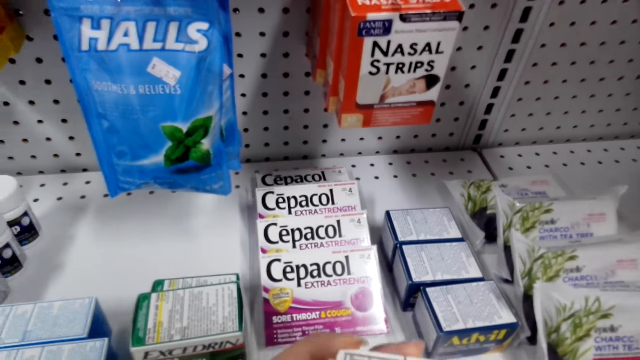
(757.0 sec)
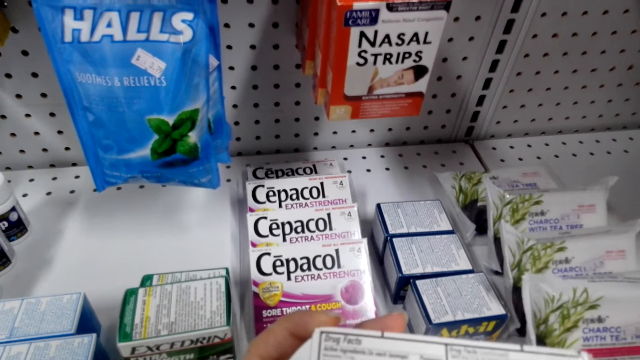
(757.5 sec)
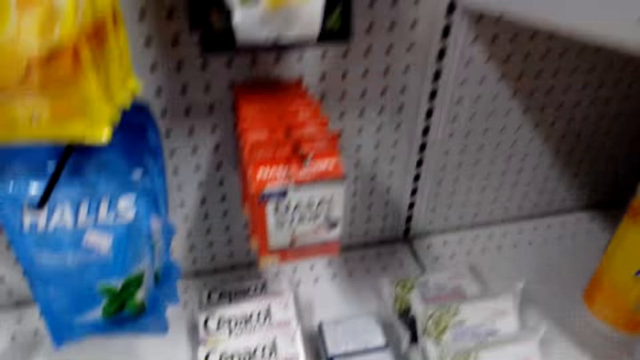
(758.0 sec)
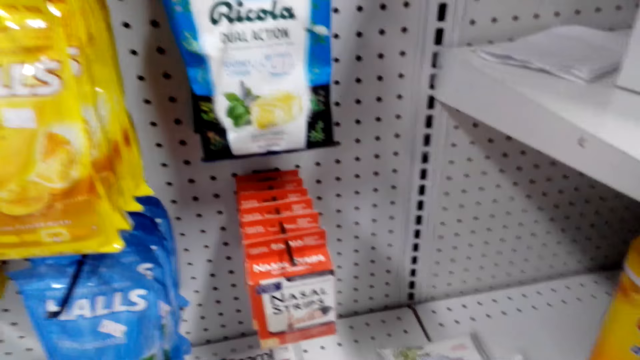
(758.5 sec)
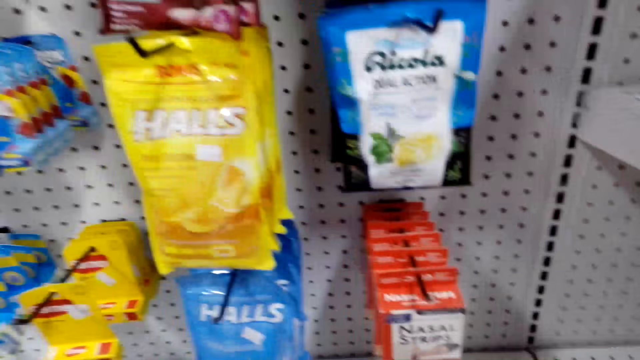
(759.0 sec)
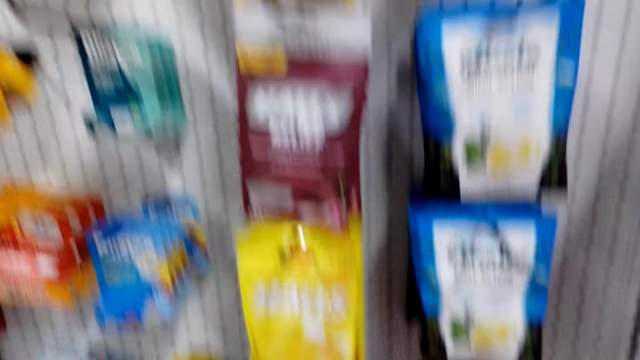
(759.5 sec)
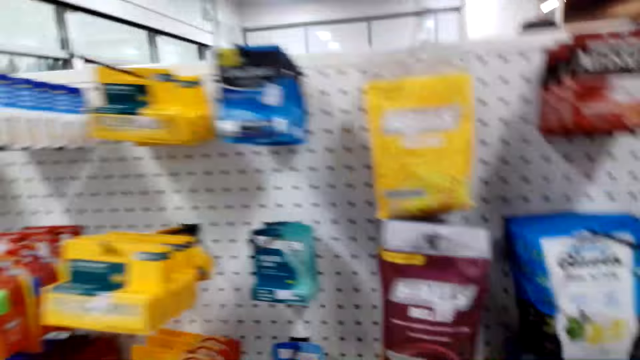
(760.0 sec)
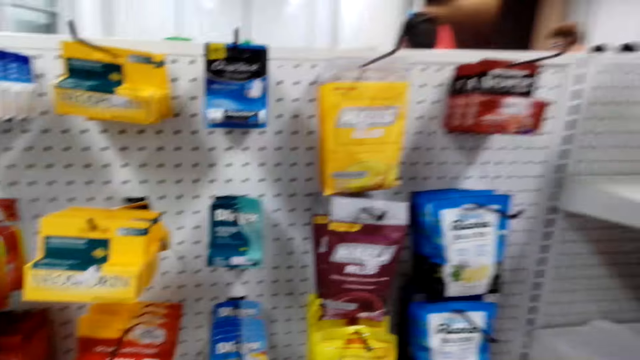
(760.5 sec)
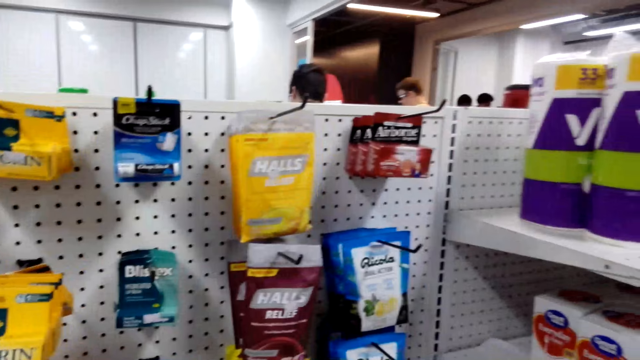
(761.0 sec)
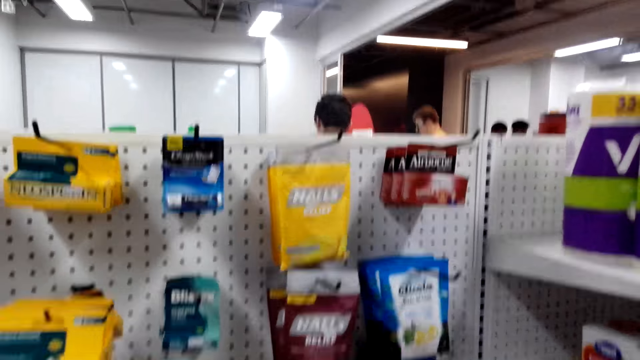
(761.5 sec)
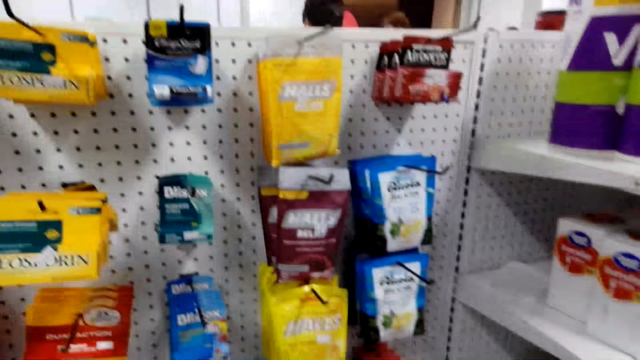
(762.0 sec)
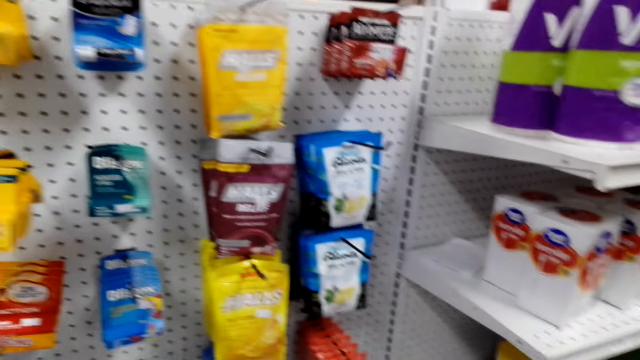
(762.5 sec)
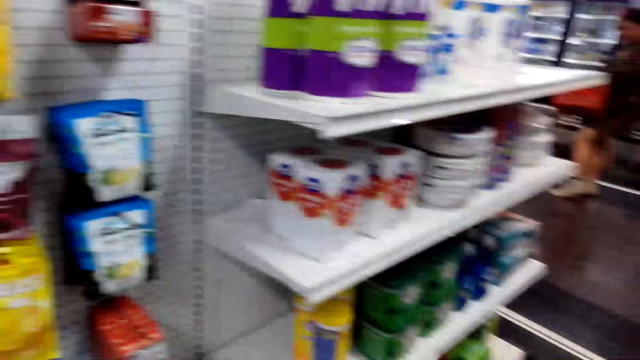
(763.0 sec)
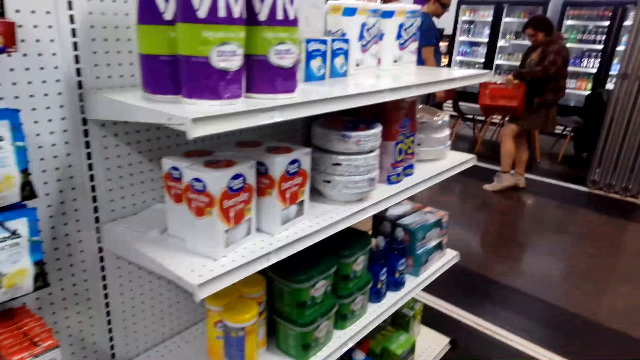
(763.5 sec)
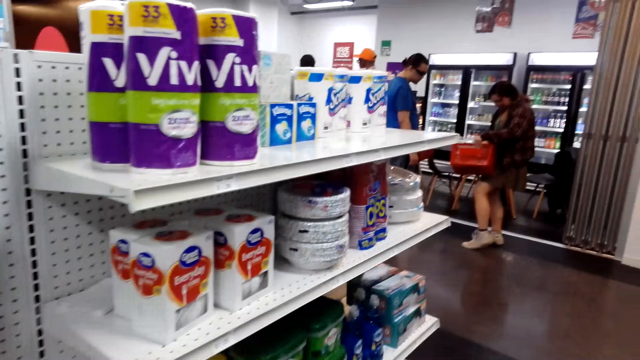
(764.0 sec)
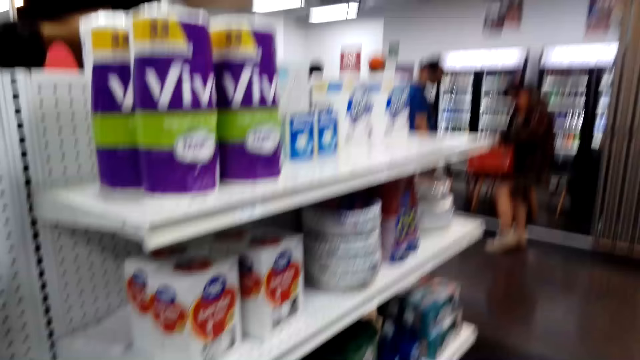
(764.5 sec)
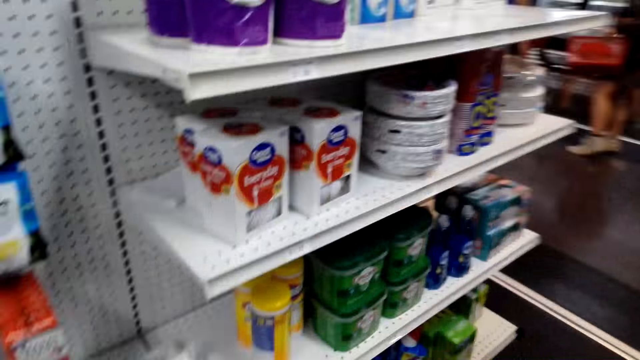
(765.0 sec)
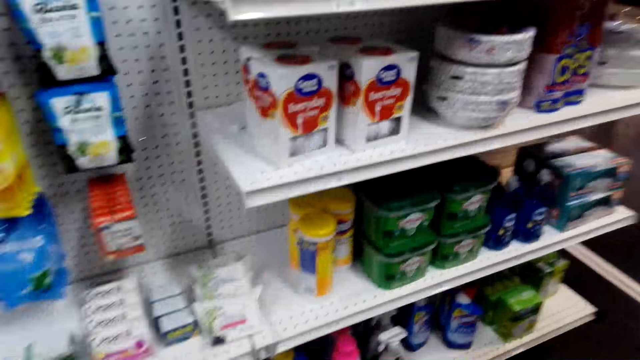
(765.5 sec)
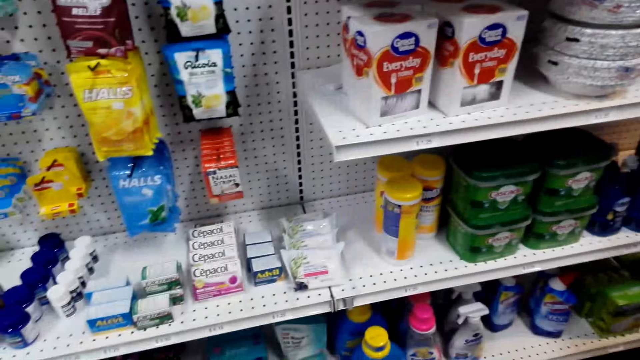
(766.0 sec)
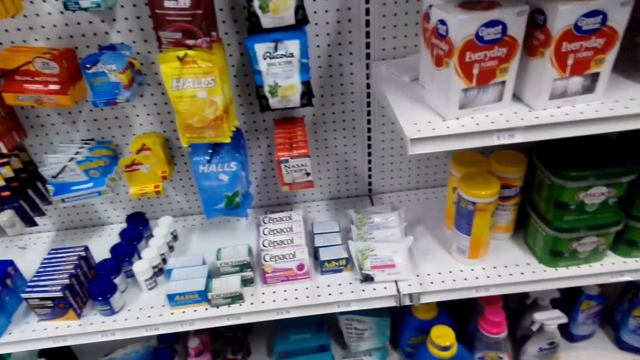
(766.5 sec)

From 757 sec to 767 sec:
The camera wearer picks a packet of Cepacol.

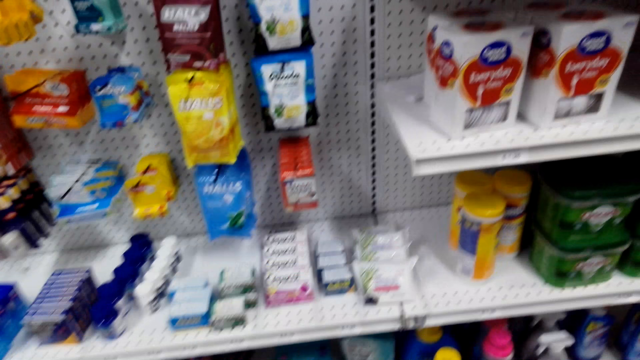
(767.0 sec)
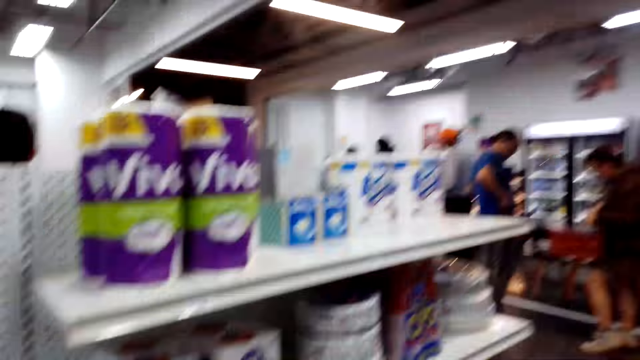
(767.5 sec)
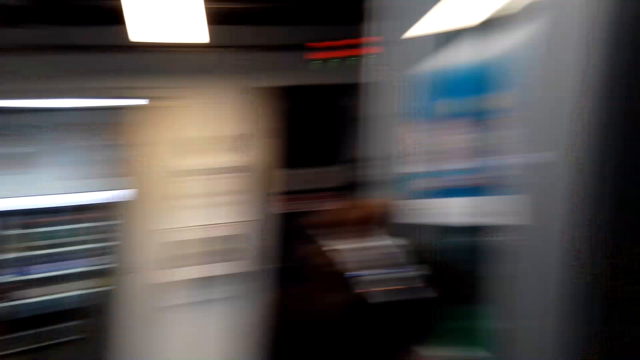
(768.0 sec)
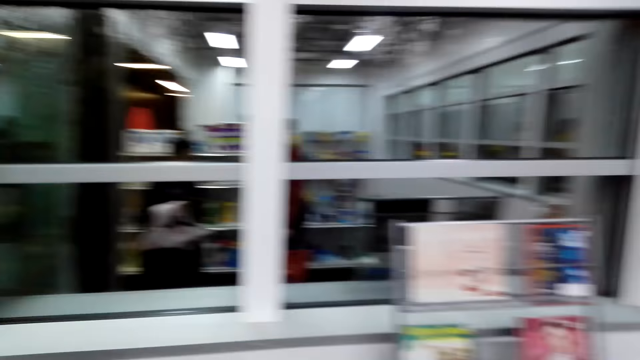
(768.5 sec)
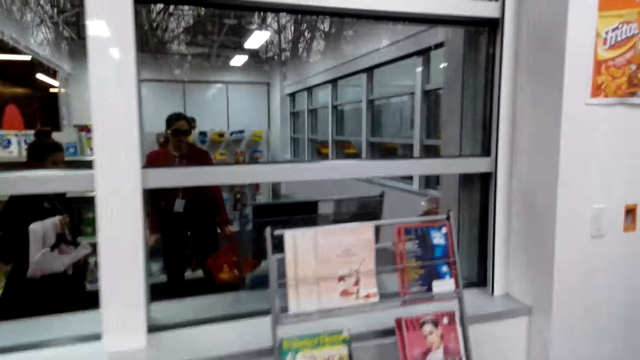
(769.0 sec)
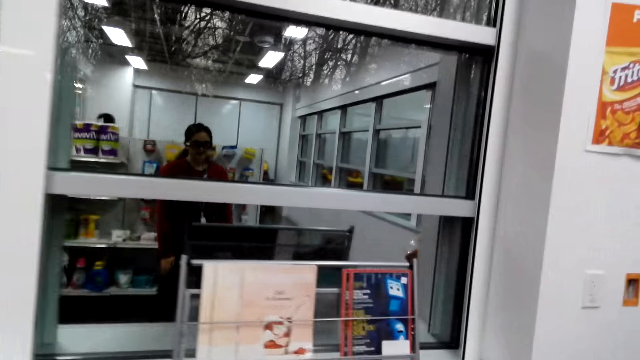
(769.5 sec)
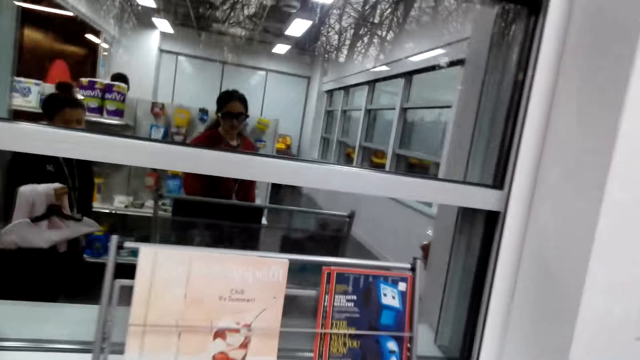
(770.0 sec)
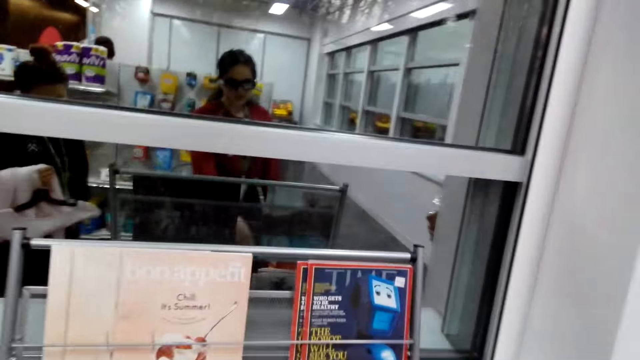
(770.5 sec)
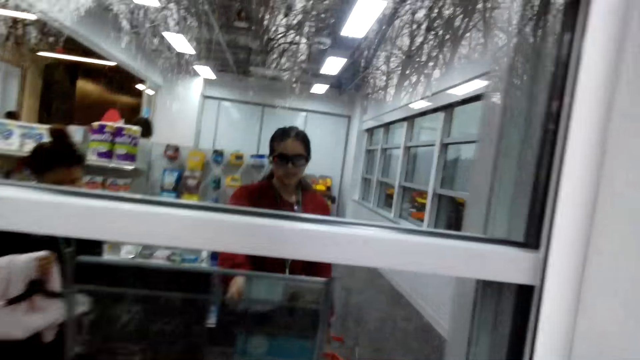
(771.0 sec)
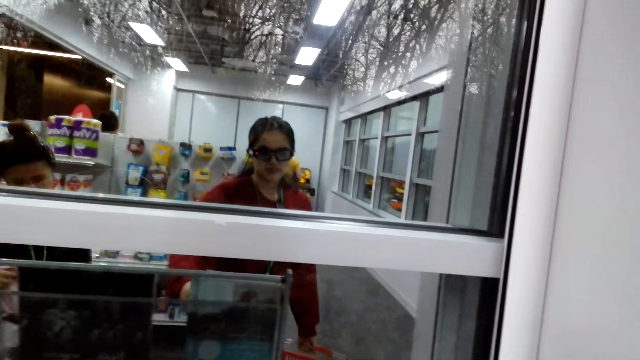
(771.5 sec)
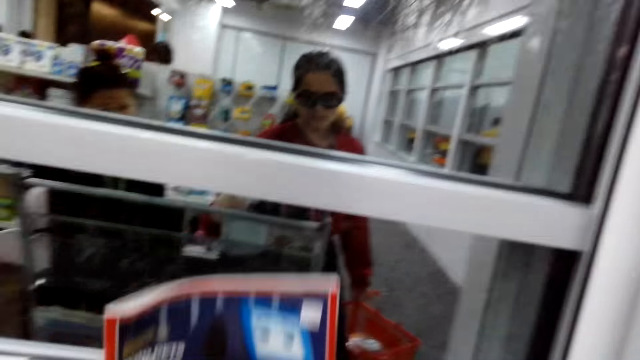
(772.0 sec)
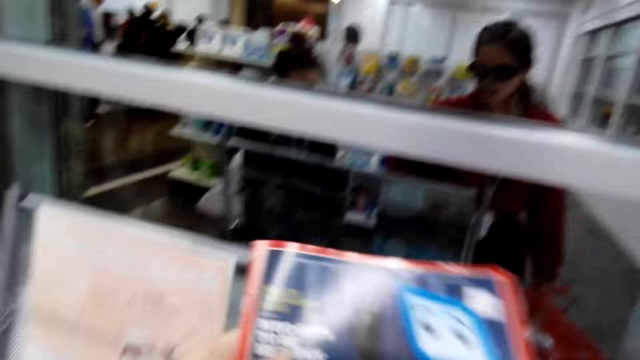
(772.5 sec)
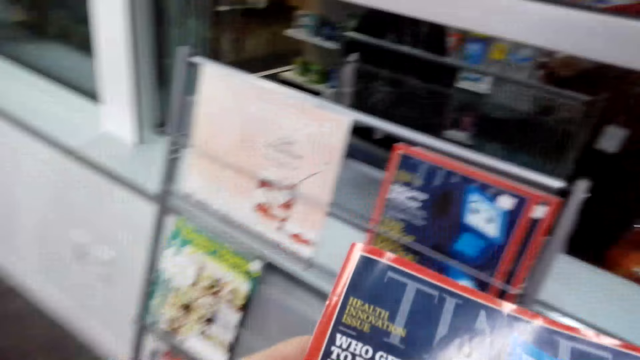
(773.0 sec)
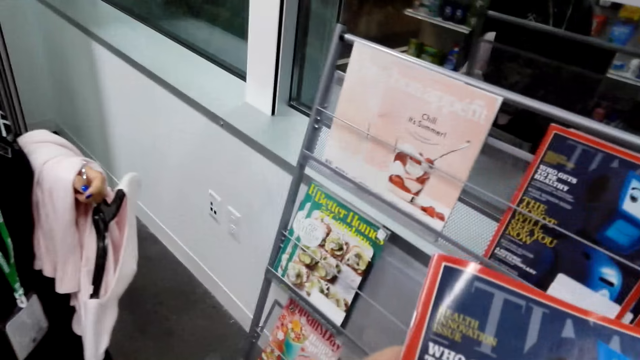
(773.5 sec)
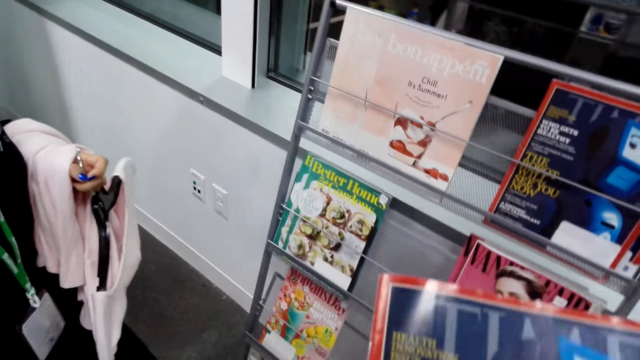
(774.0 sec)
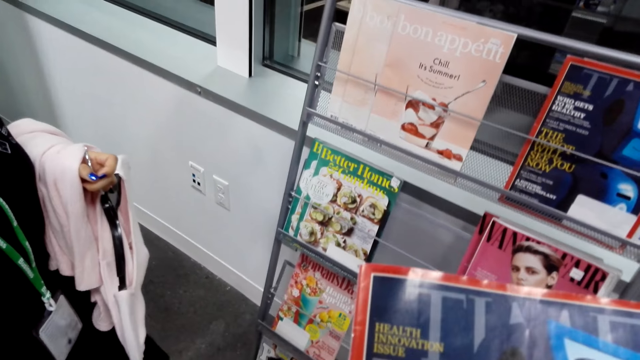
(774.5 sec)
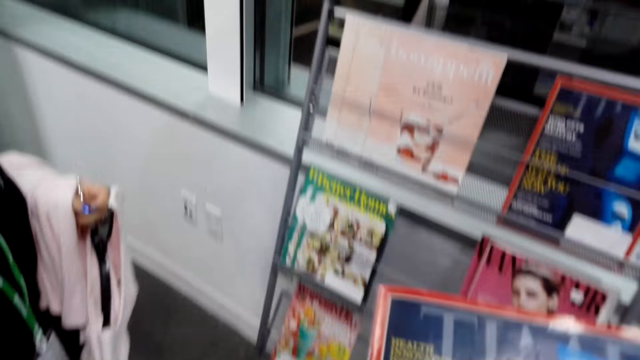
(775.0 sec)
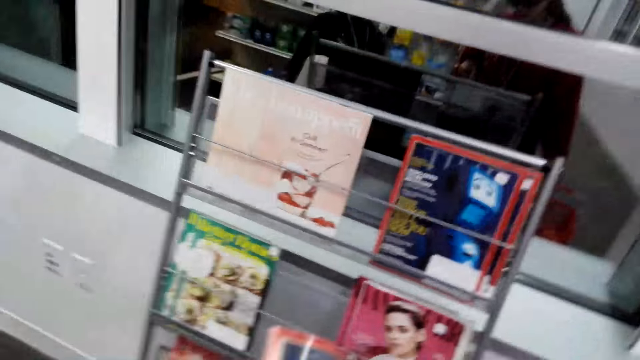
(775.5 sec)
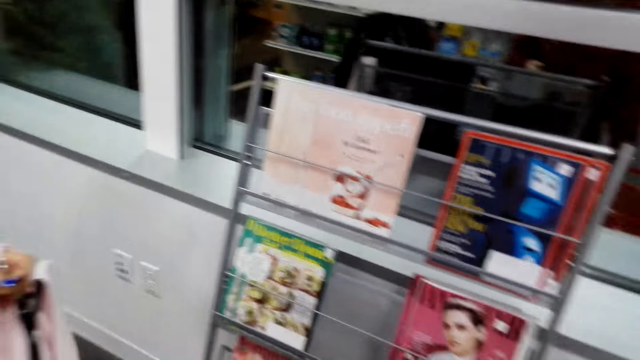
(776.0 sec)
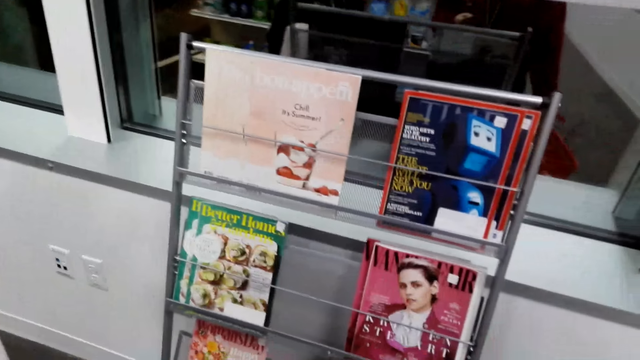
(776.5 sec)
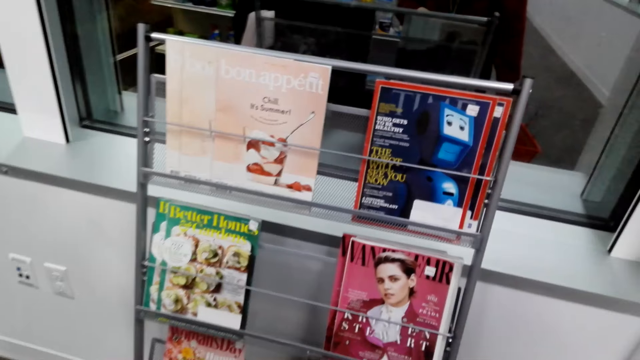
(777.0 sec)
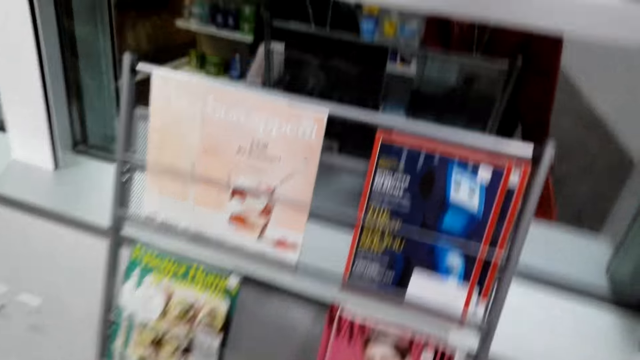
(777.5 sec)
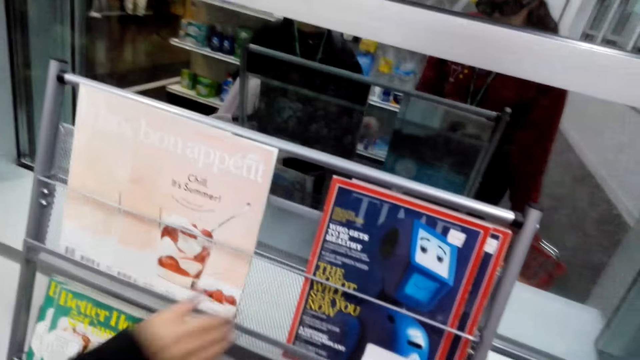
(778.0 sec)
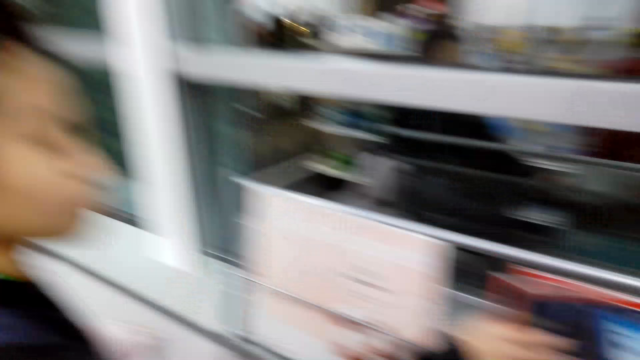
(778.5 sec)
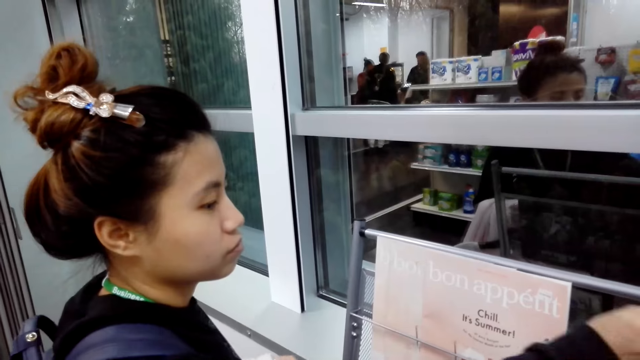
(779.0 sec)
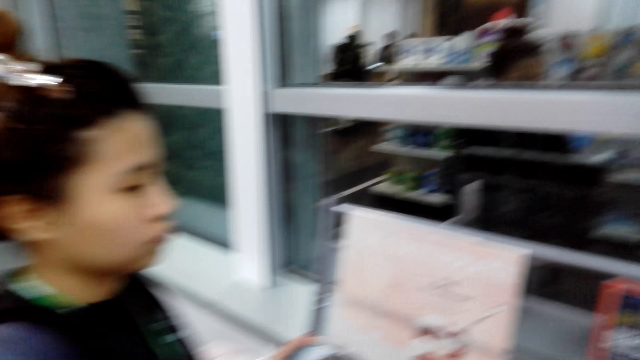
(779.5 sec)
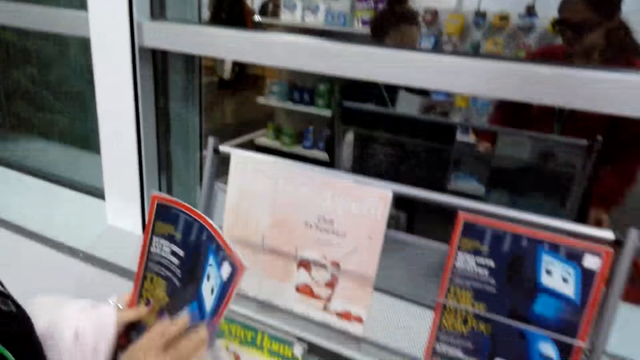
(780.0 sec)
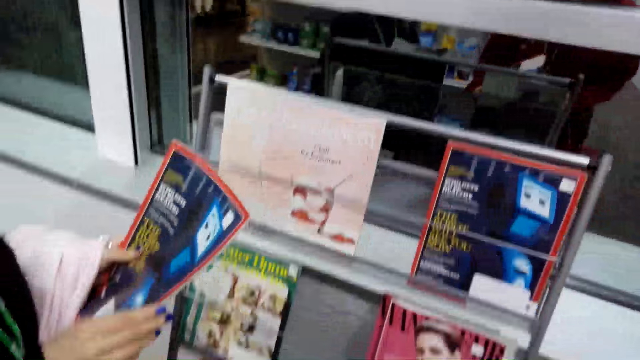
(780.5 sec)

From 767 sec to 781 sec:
The camera wearer walks around the store. They pick a magazine on the rack. A lady picks a magazine on the rack.
